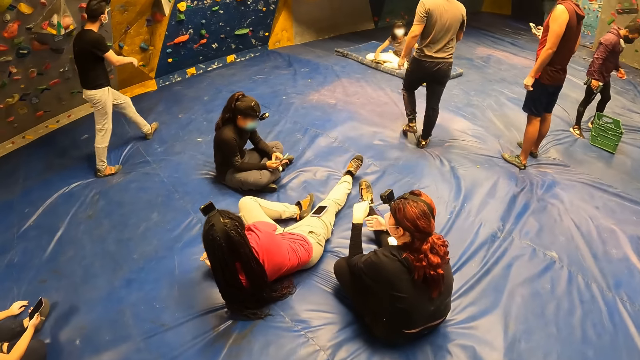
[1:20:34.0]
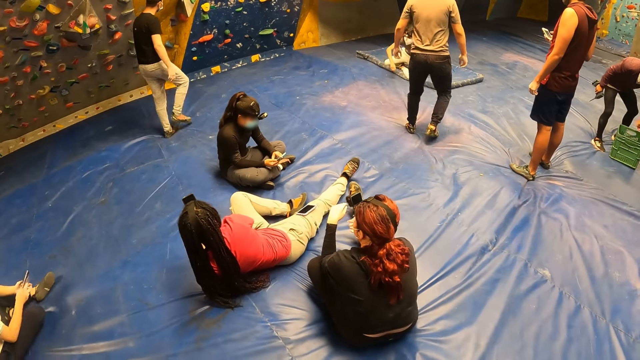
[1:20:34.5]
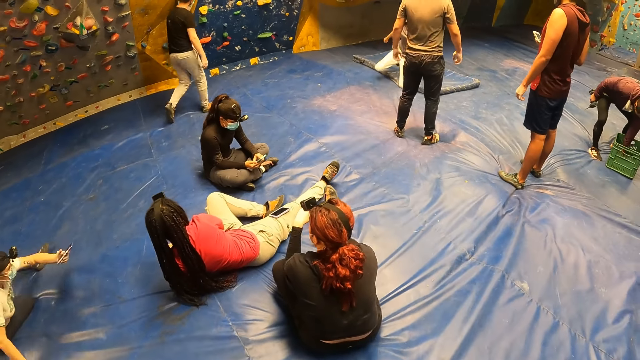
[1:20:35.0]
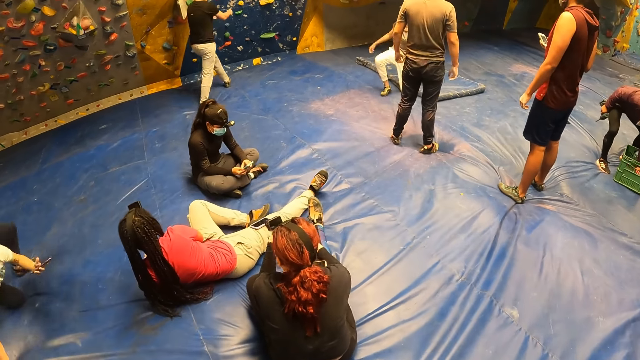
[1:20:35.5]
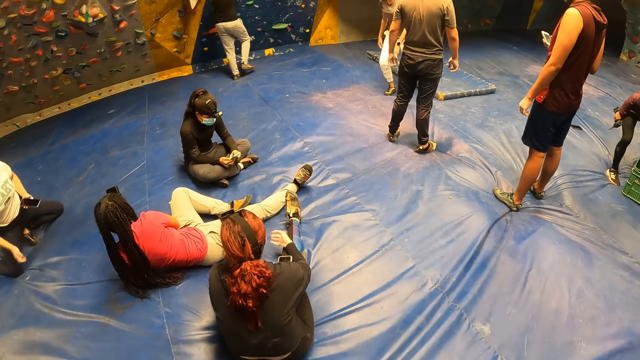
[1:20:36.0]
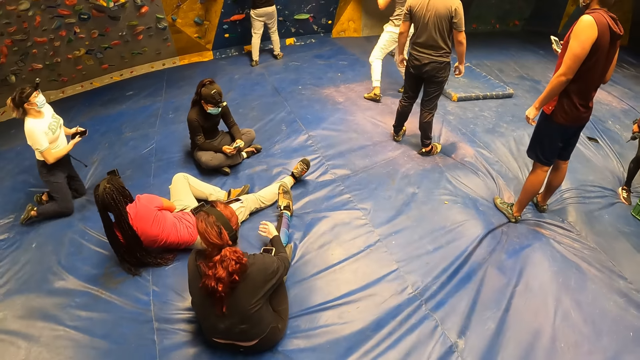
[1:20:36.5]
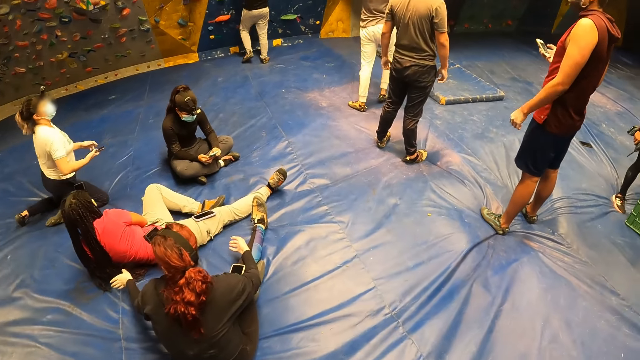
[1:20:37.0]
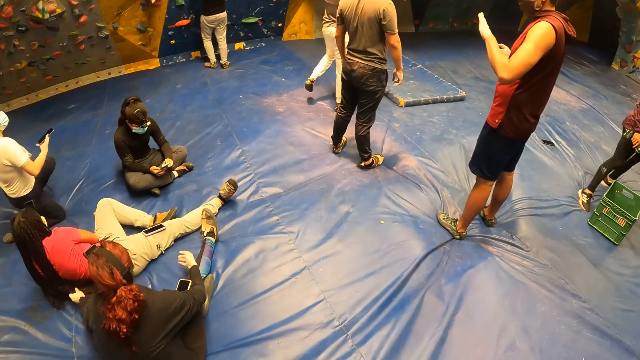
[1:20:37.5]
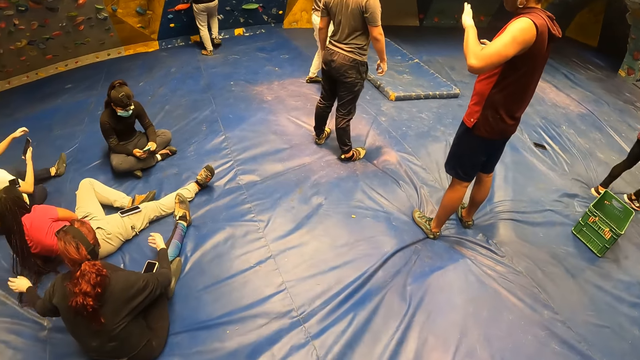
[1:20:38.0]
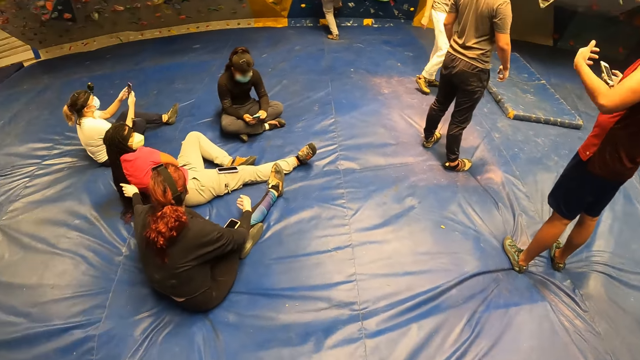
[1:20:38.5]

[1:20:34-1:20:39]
The camera wearer walks around the room.

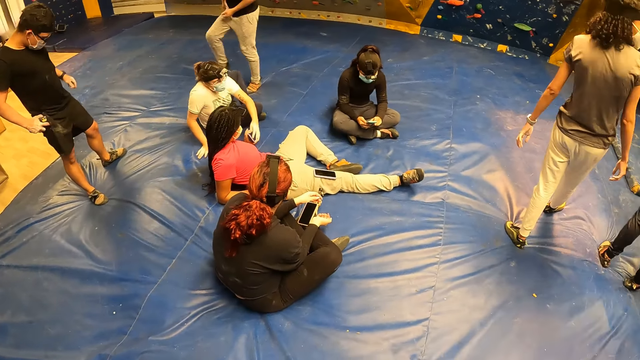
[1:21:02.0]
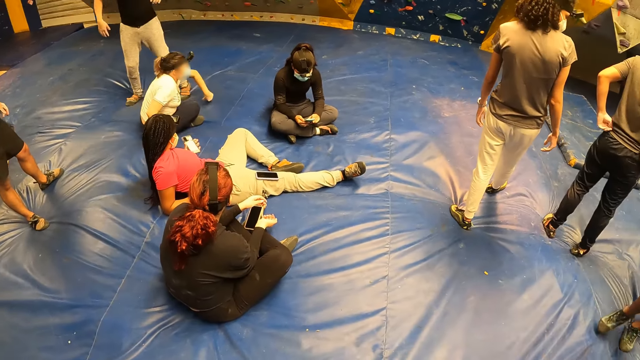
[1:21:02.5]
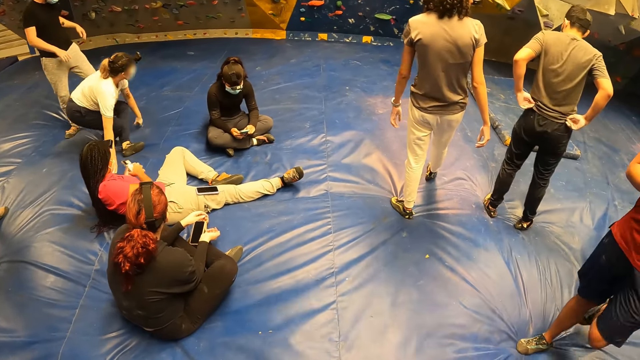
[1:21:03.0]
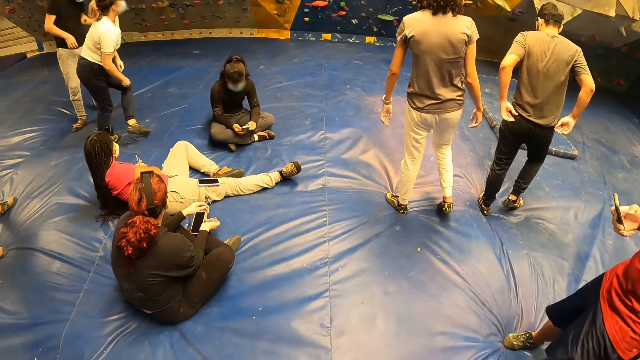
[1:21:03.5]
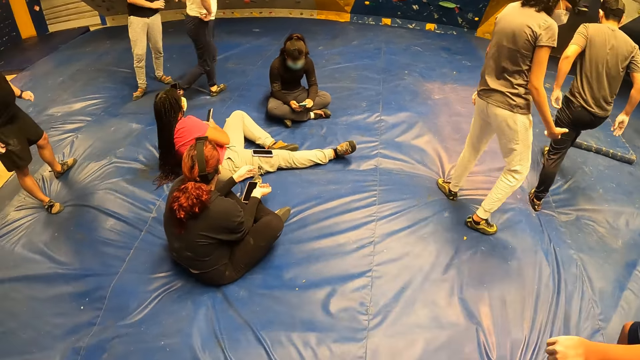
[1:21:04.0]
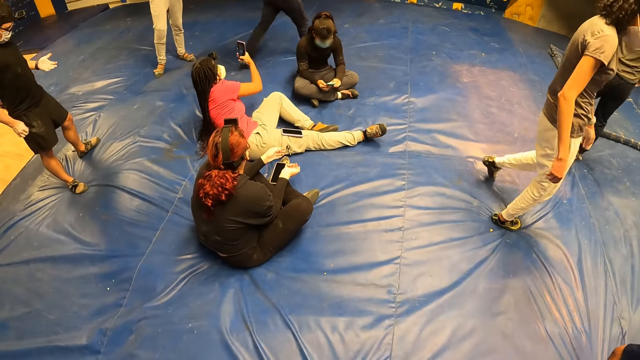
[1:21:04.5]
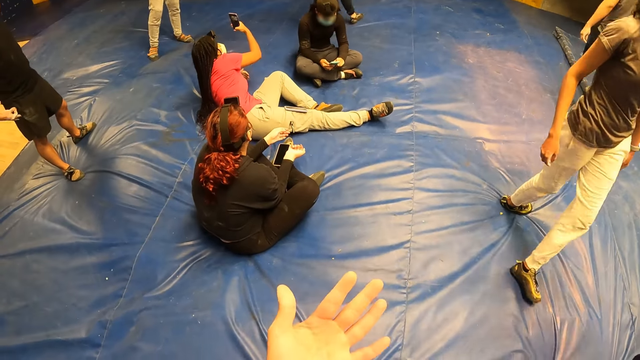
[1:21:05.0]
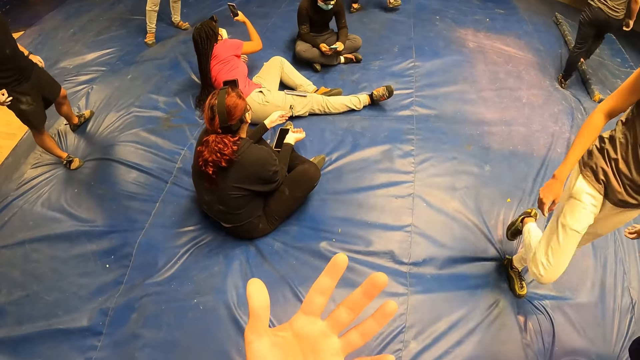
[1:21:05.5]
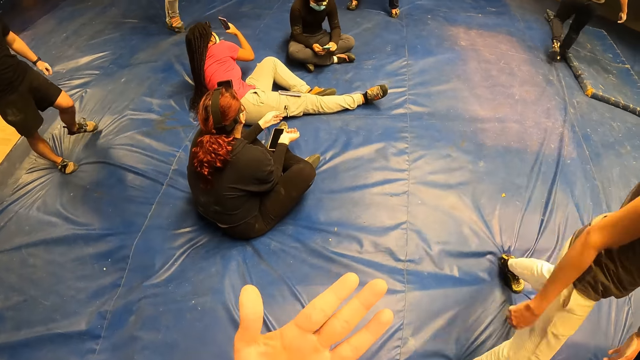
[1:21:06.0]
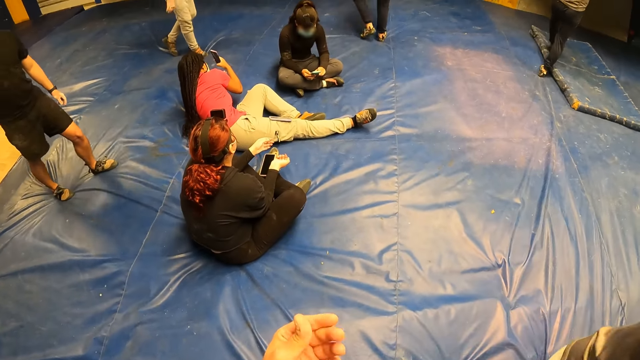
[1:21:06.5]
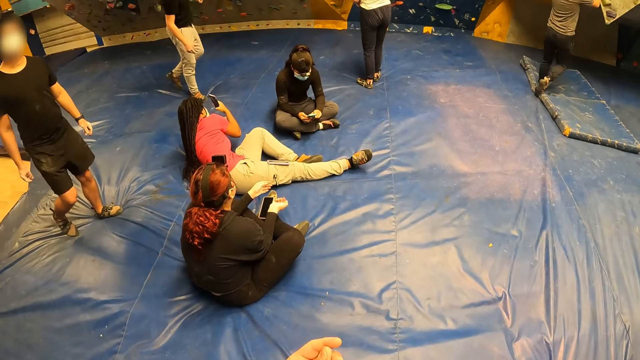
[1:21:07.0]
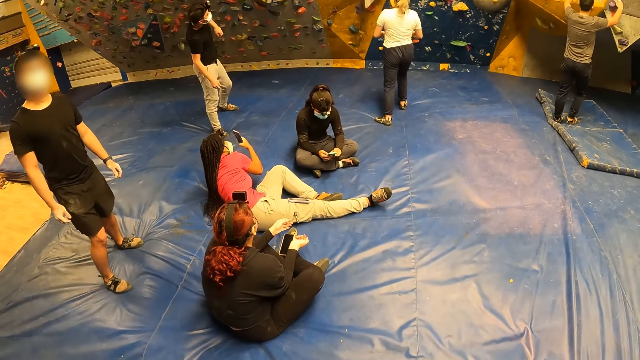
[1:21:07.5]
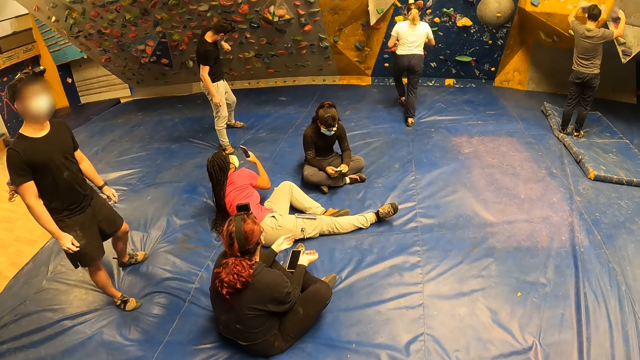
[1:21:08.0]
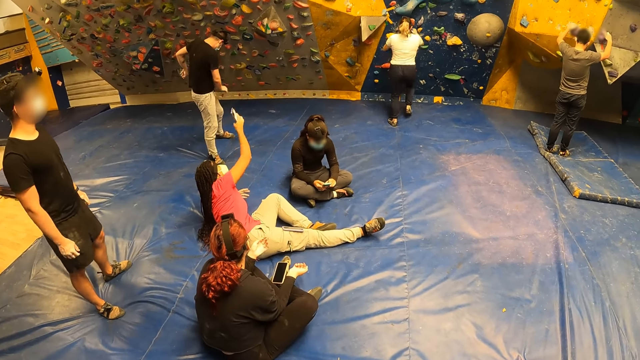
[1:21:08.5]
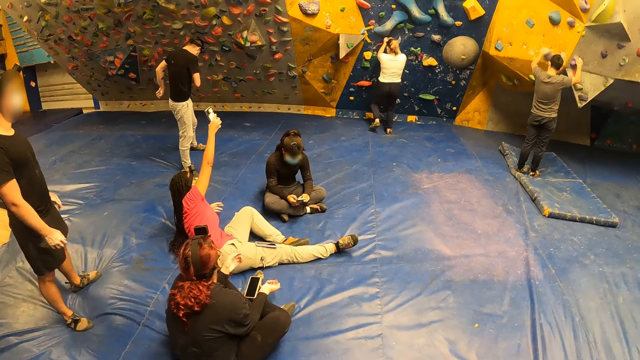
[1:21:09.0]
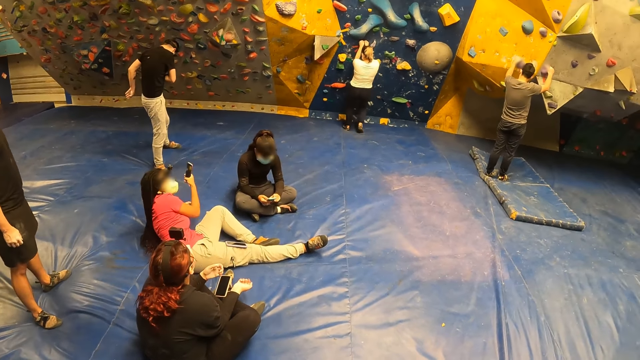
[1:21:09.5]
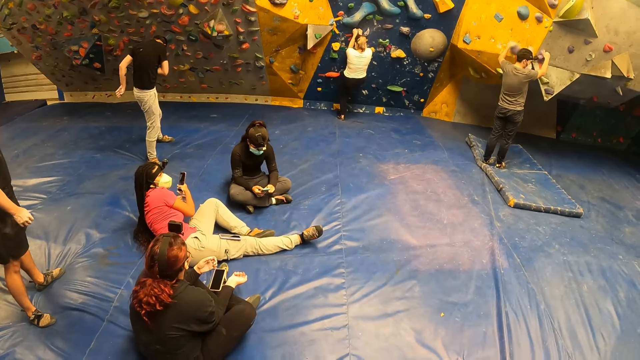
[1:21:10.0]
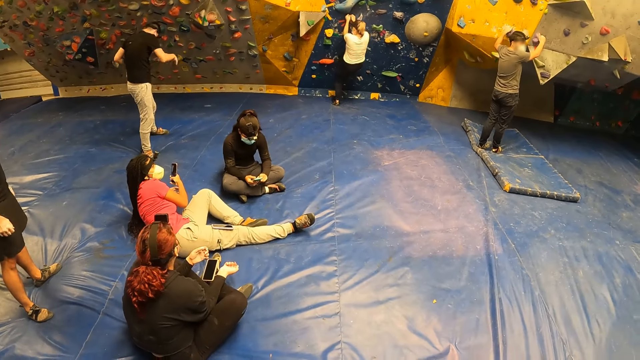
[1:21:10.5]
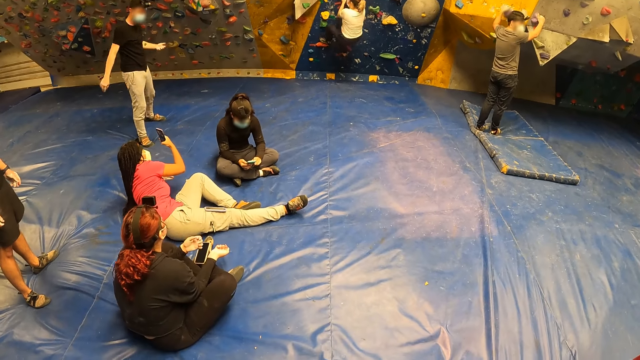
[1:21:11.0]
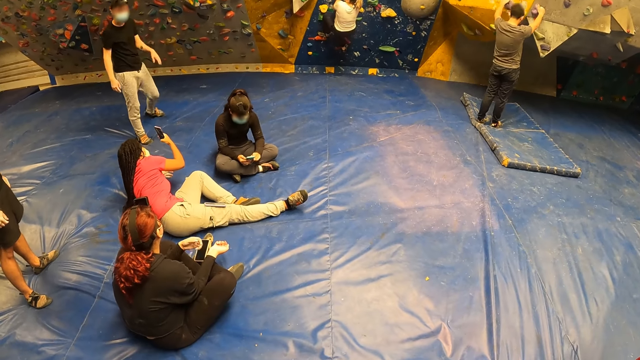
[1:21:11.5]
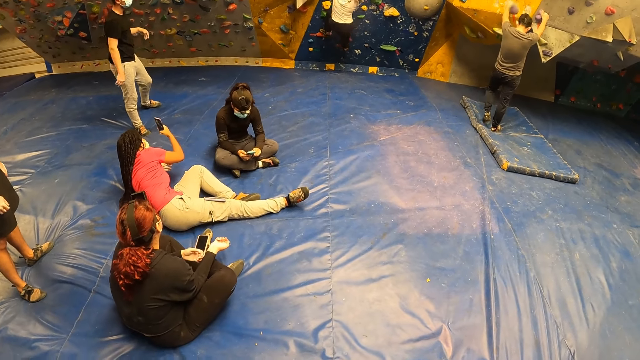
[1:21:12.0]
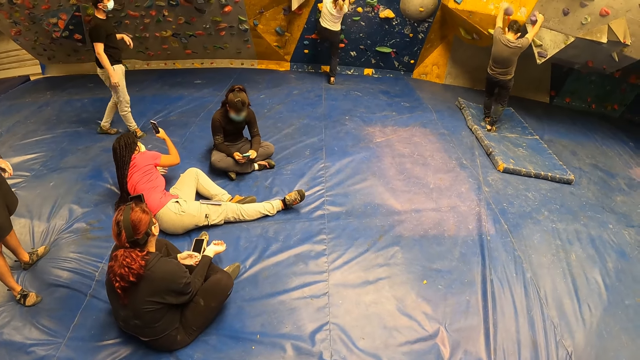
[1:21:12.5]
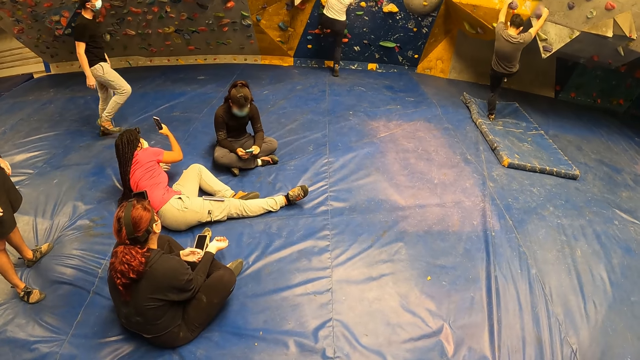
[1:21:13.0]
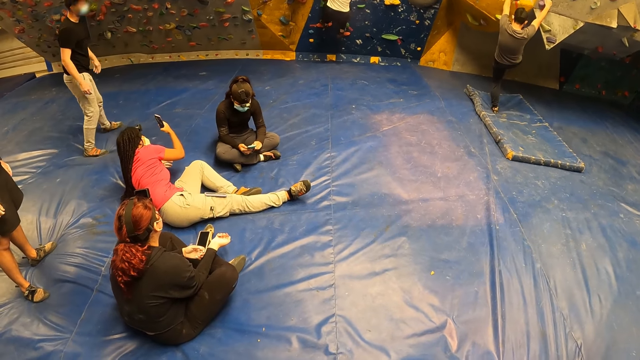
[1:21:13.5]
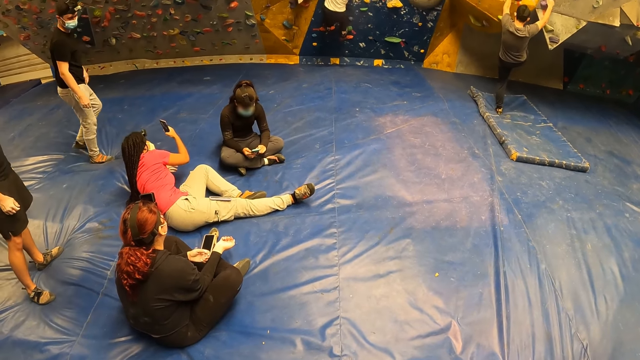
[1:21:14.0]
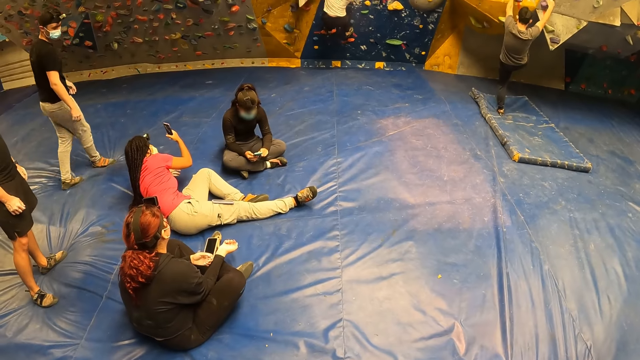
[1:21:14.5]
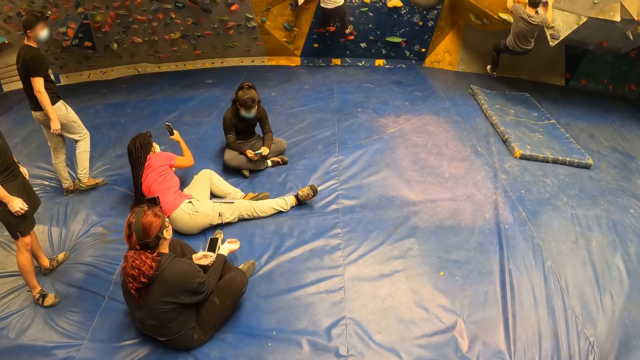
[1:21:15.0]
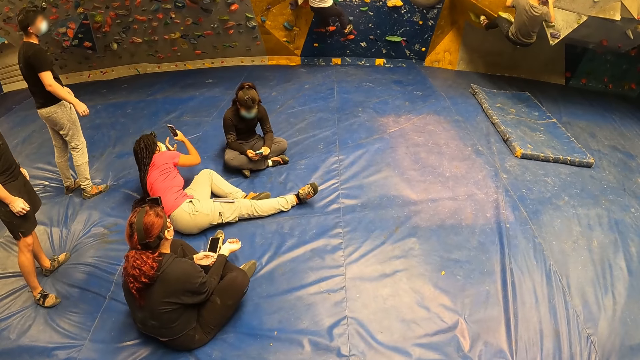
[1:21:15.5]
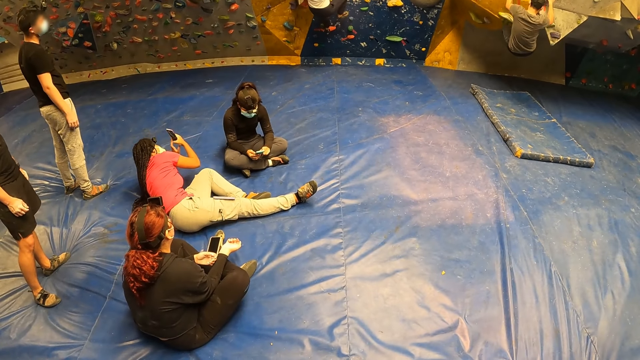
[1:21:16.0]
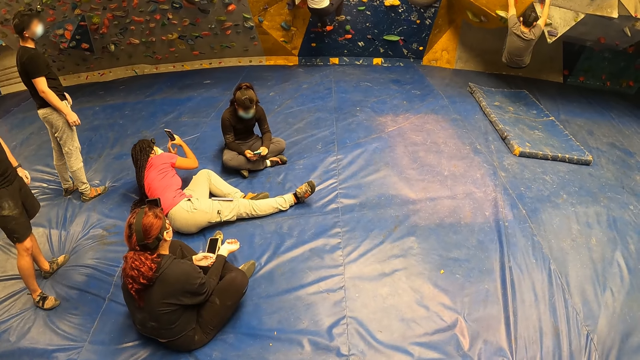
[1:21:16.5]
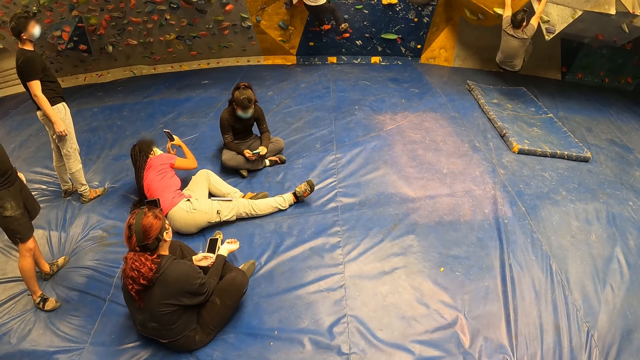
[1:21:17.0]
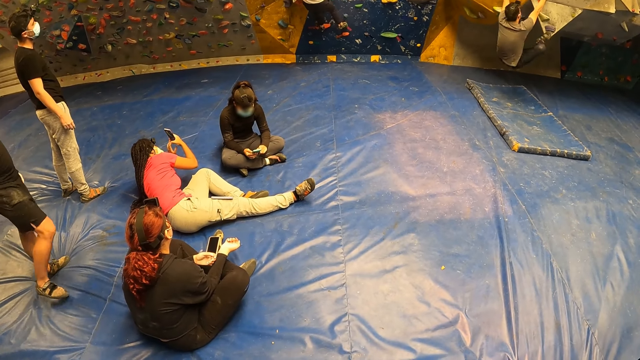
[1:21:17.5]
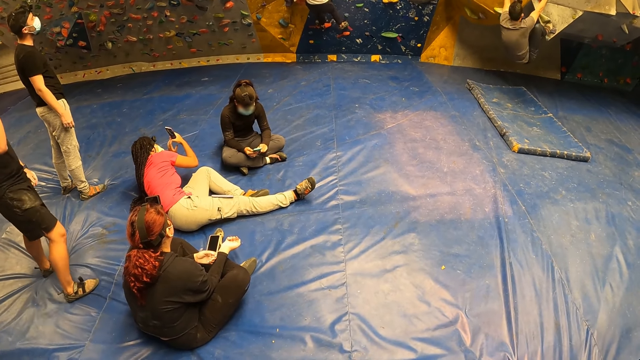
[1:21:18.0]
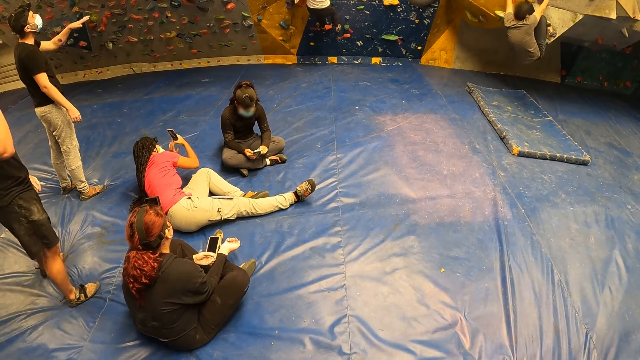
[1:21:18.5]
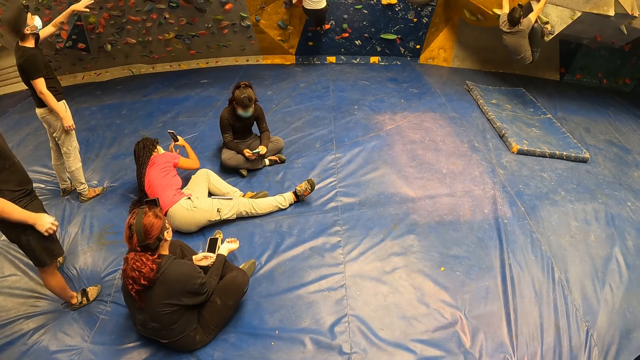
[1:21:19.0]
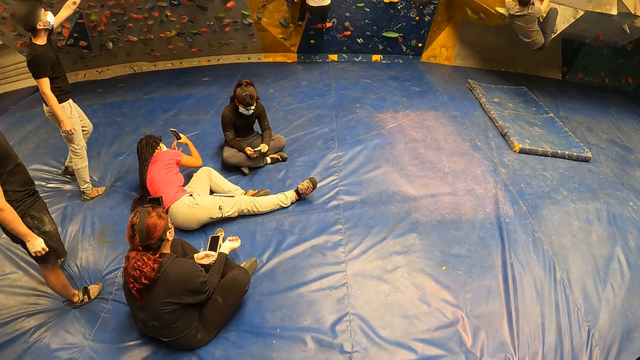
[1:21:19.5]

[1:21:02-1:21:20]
A man walks towards the camera wearer. The camera wearer looks at his hands. He gestures with his fingers. He looks around the room. A woman operates the phone with both hands.
